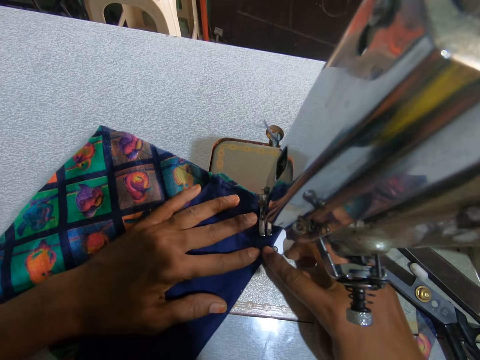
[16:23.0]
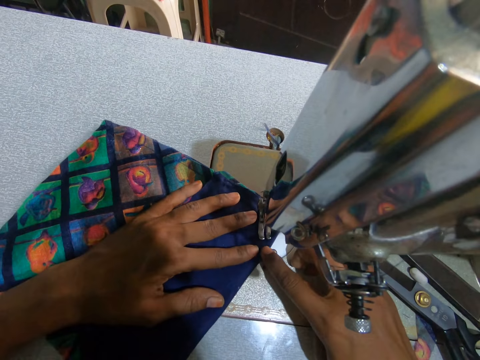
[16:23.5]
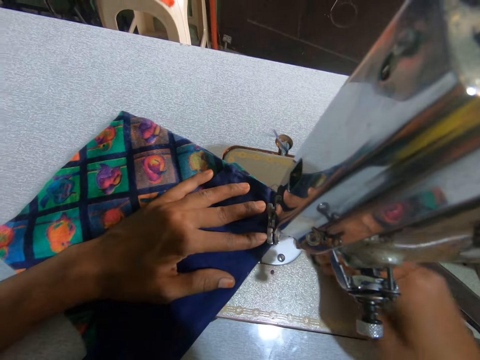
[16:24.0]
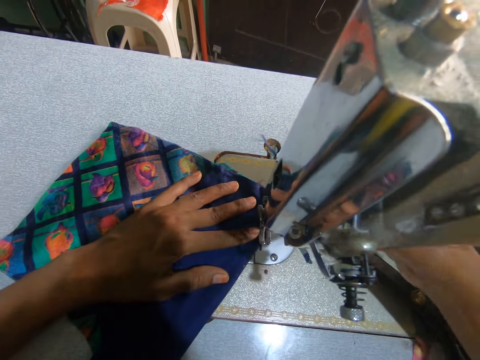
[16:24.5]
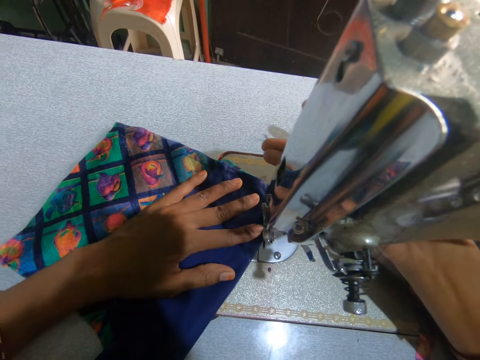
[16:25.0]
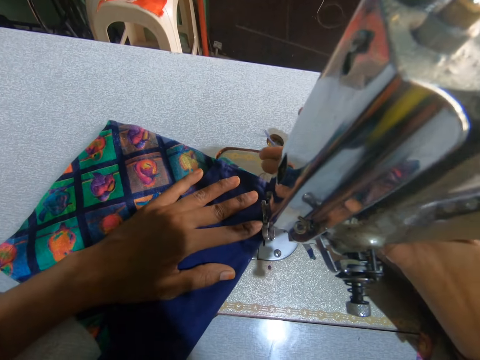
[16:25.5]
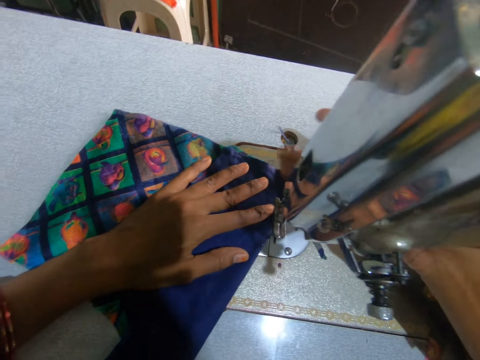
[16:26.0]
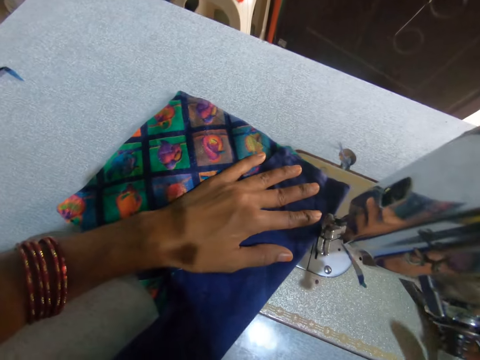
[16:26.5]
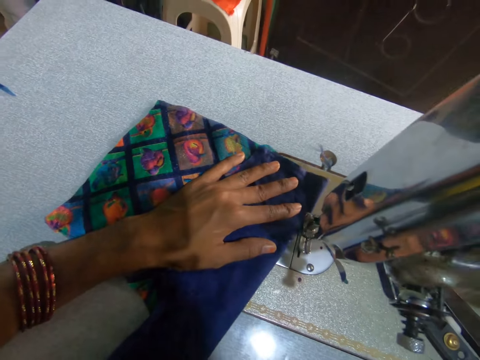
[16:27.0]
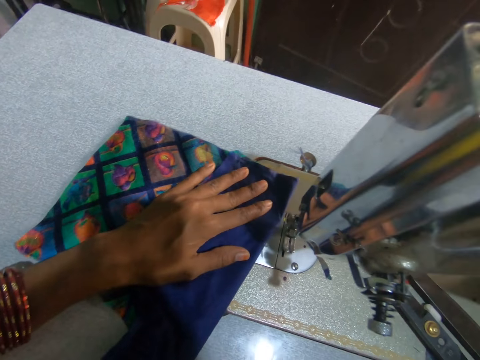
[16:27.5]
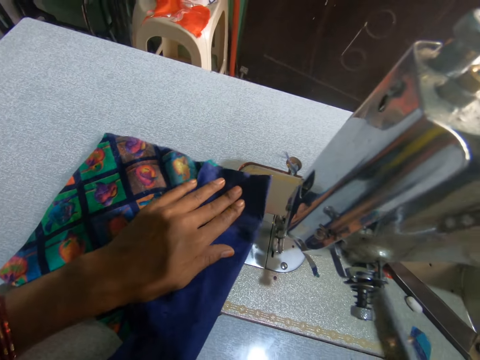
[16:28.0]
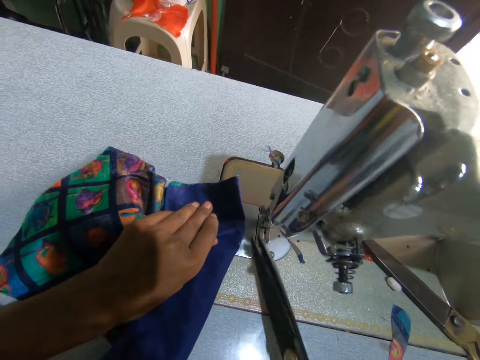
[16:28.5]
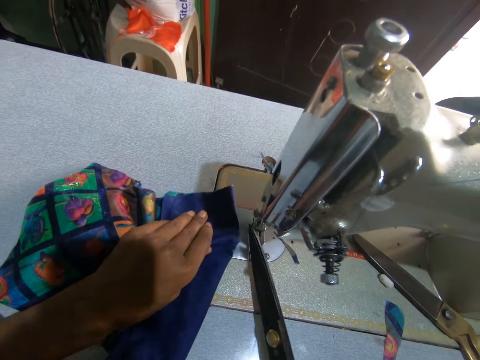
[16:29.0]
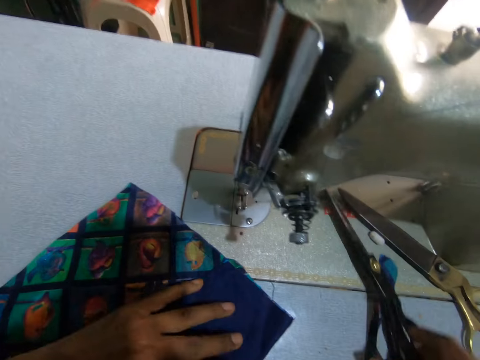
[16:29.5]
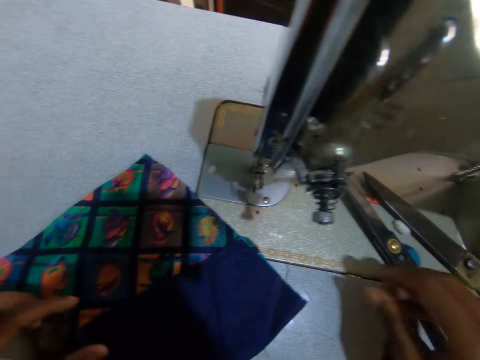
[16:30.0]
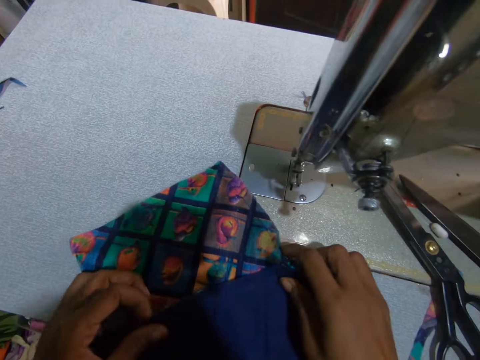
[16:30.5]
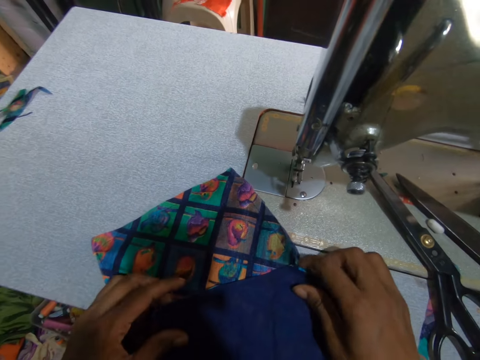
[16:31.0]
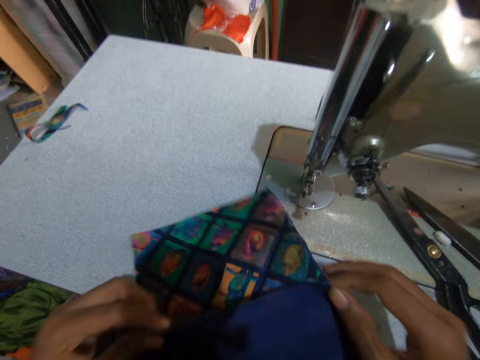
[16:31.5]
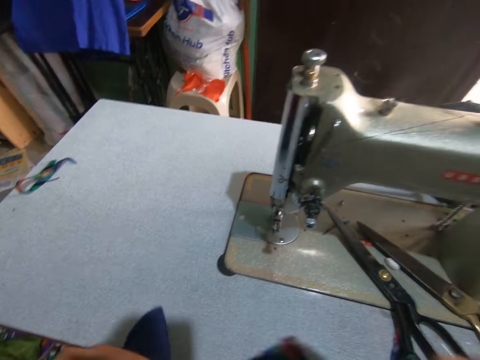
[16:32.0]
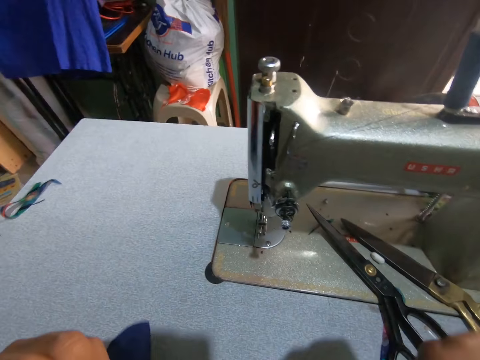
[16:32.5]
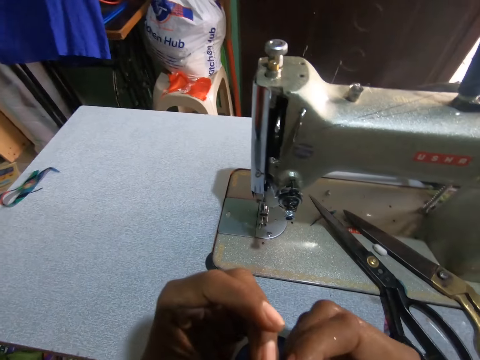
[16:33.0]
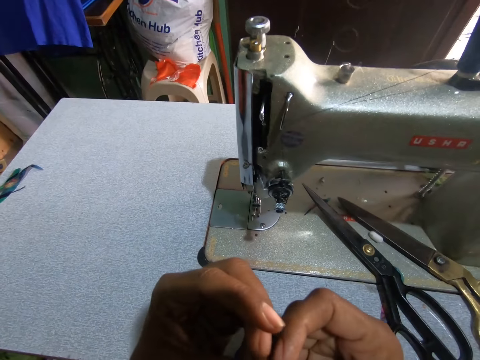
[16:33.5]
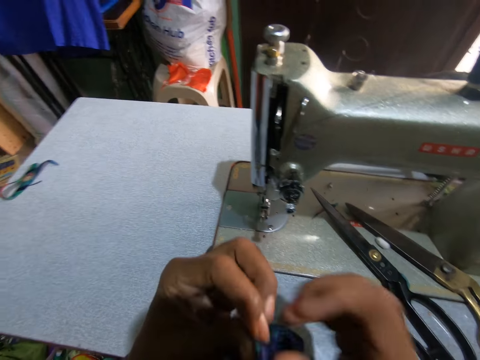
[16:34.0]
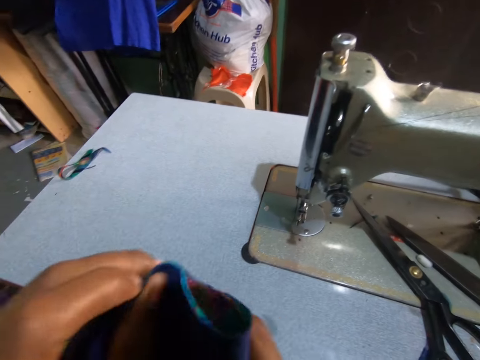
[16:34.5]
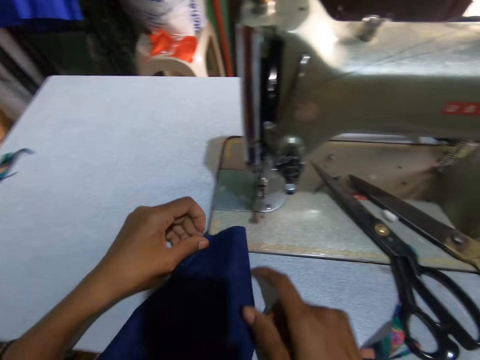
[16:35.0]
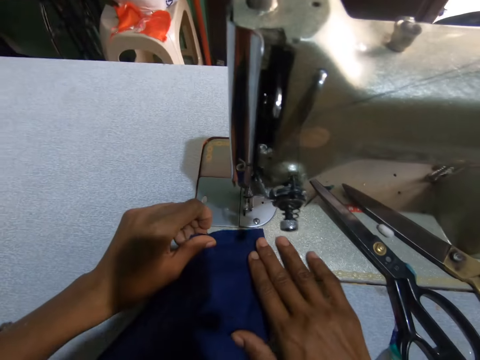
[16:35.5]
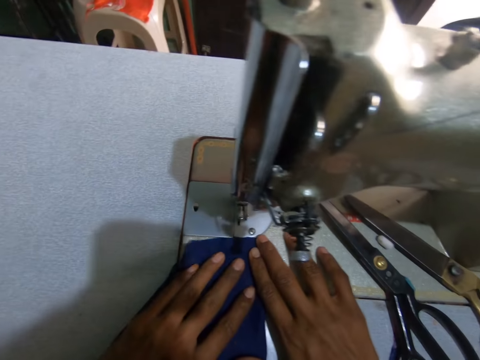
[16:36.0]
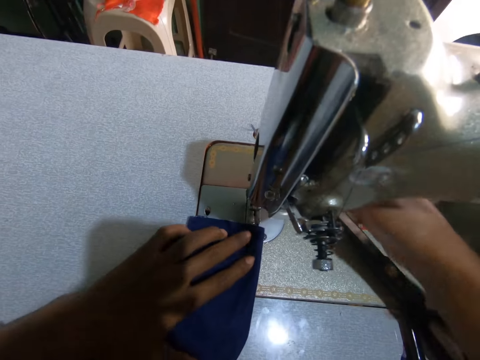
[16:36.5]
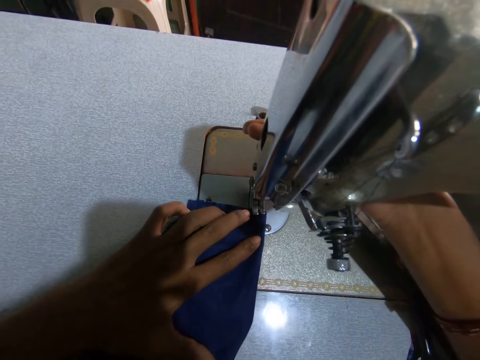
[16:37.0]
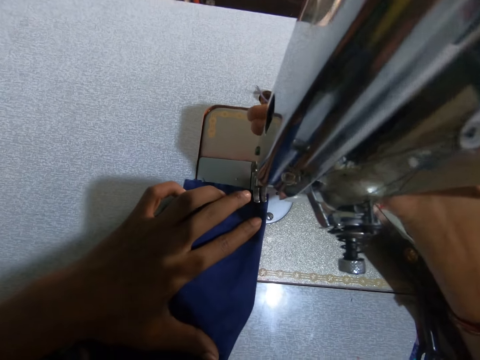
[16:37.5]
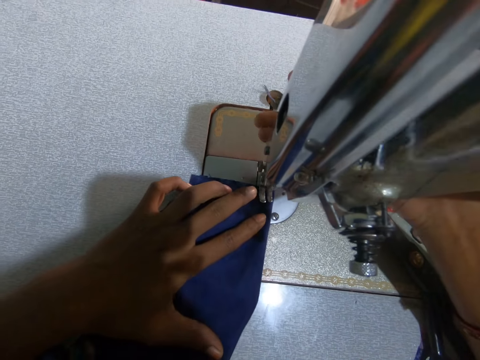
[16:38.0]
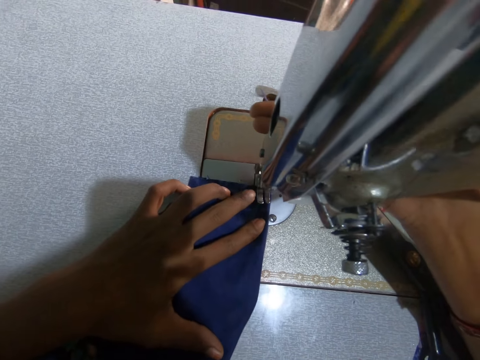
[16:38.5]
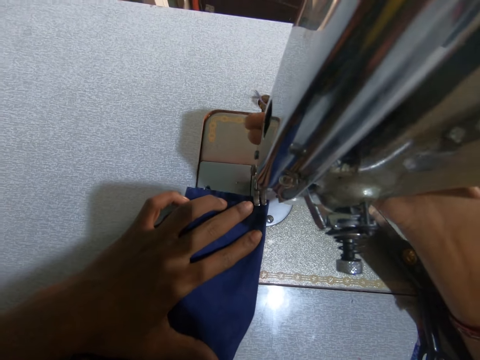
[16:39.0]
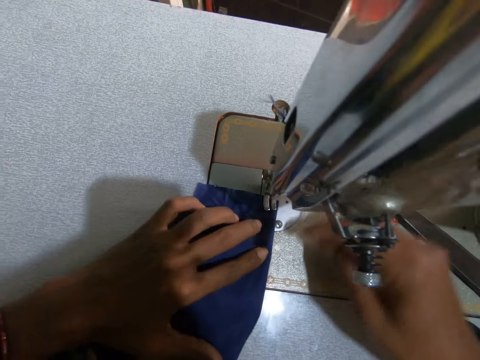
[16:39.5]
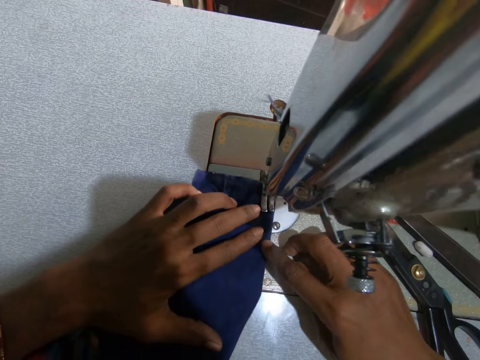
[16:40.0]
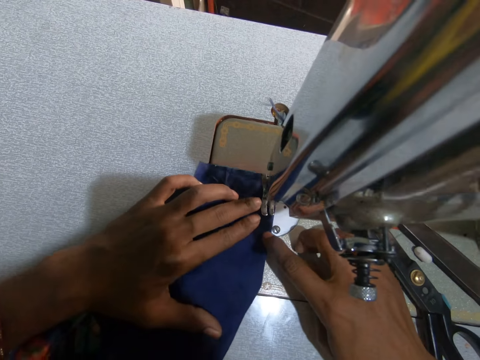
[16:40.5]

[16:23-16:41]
The camera wearer adjusts the sewing machine. They position the needle on the fabric. They pick up the pair of scissors, cut the sewing thread, adjust the piece of cloth, place the pair of scissors on the sewing machine, and pick up the piece of cloth. They fold the fabric. They adjust the piece of cloth and place the piece of cloth on the sewing machine. They move the fabric to the needle and position the needle on the fabric. They adjust the sewing machine and sew the piece of cloth.

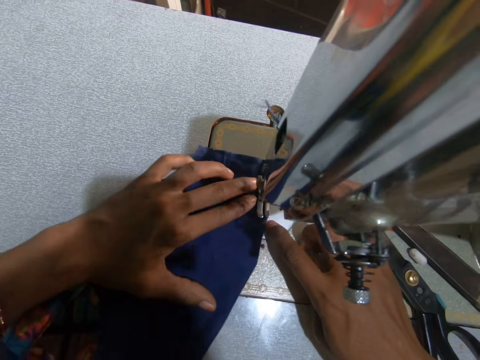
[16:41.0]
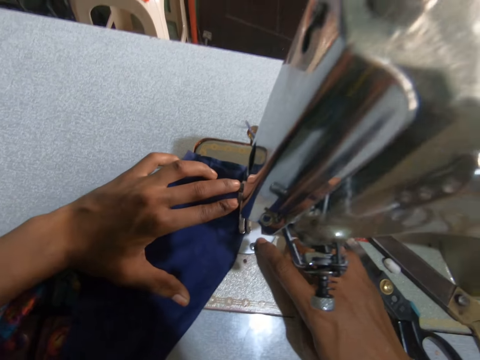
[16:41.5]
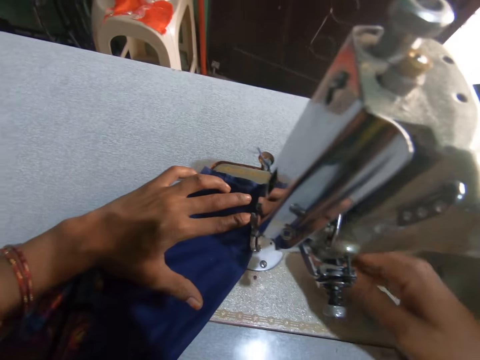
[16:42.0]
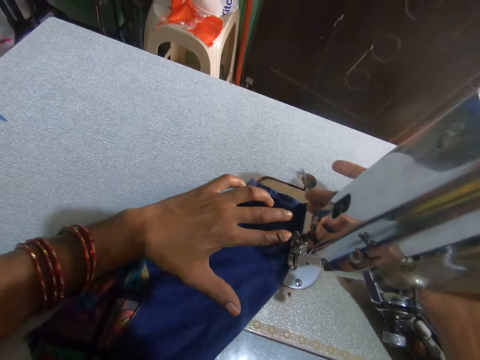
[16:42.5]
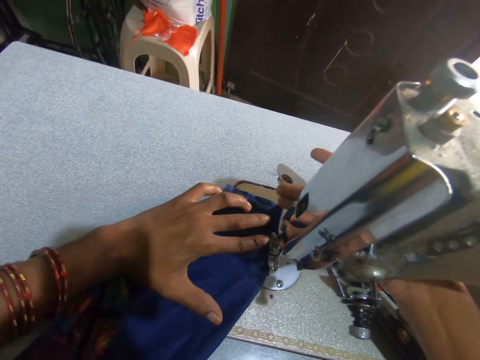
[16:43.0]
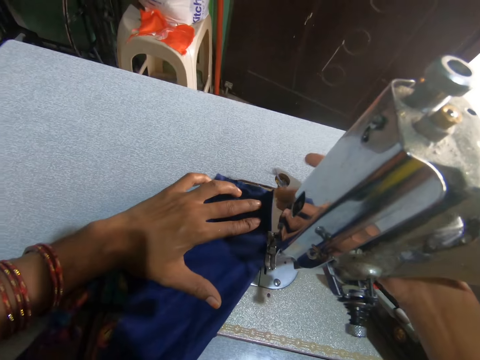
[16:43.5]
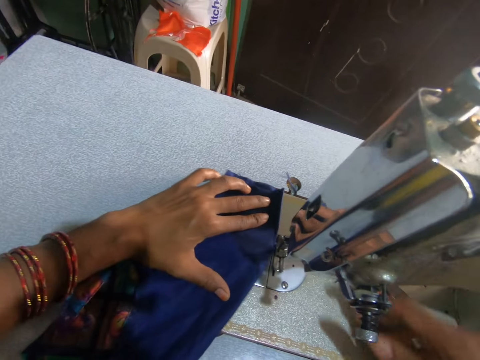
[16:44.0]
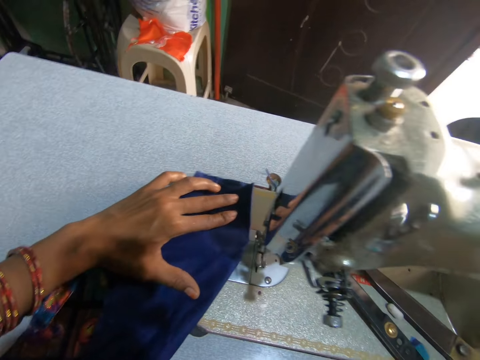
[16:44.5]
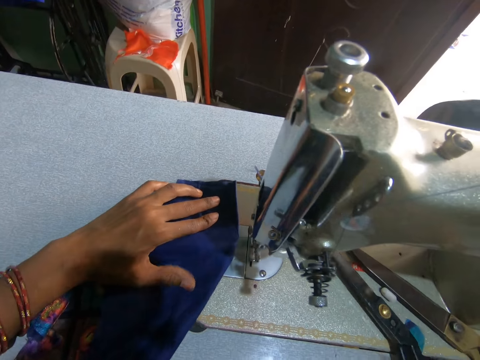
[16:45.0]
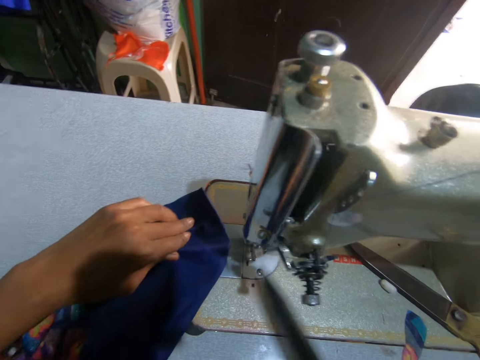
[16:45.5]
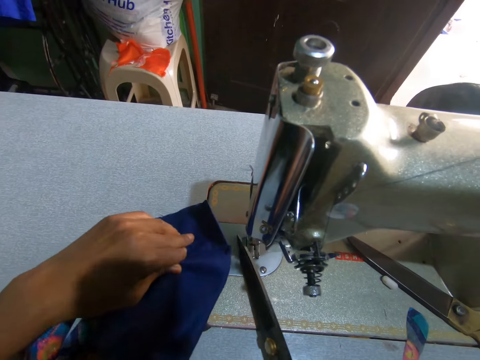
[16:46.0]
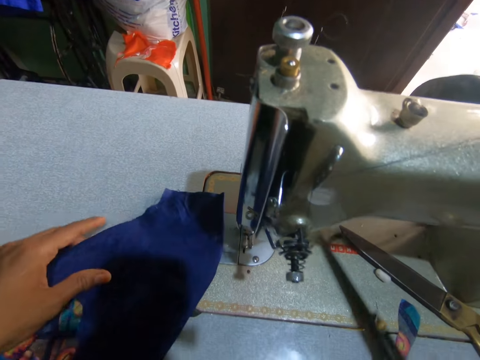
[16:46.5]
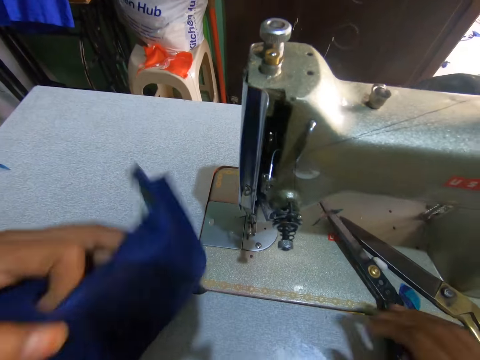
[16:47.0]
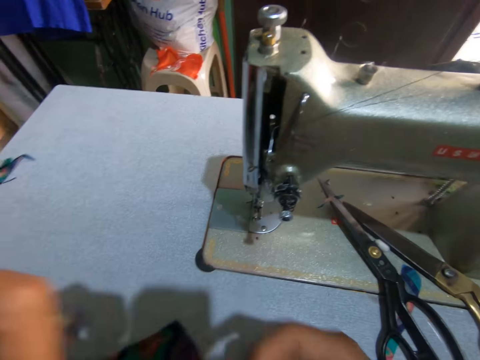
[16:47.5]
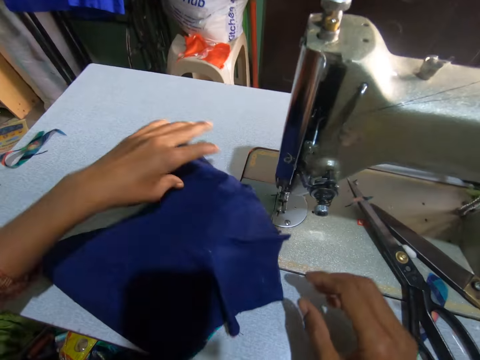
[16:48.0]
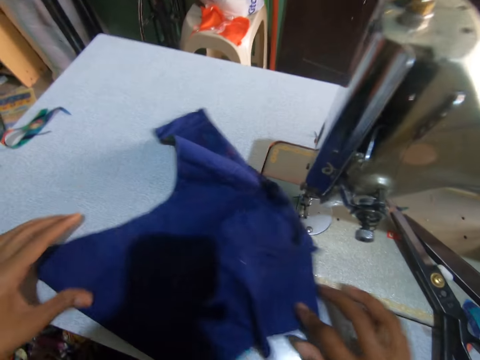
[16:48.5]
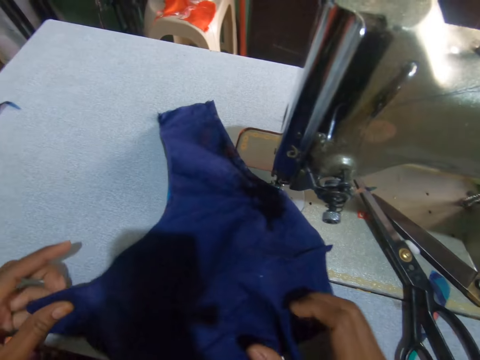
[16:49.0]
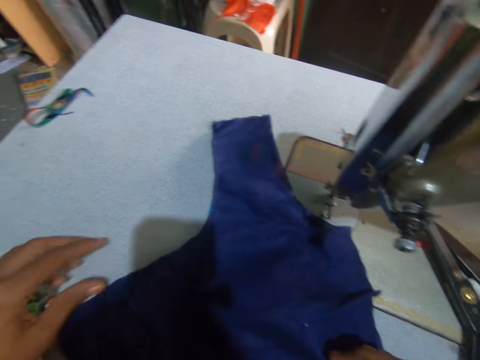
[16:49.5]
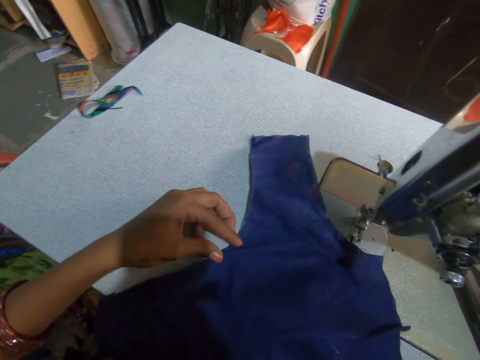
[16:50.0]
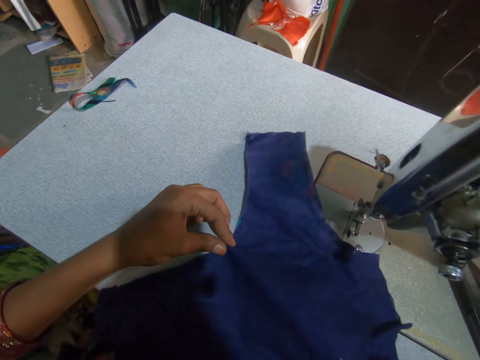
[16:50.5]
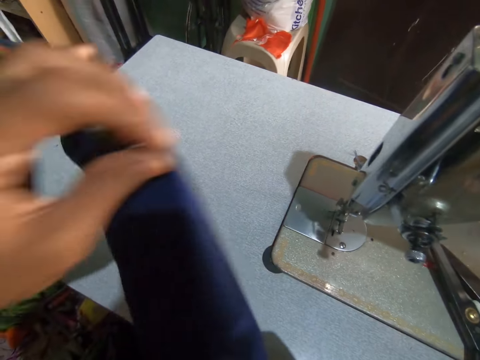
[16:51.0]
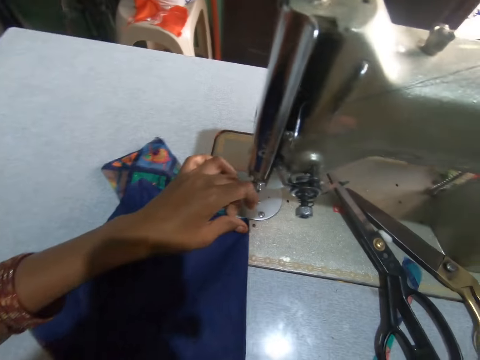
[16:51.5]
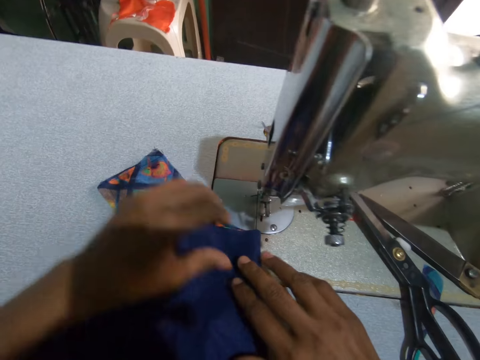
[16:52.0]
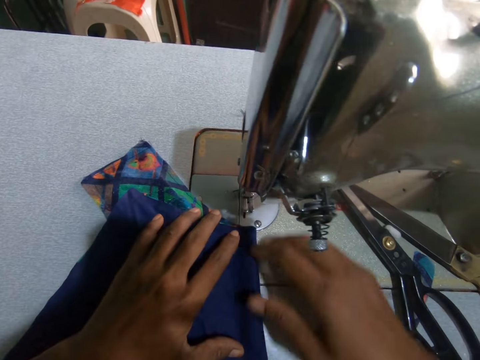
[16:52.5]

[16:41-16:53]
The camera wearer positions the needle on the fabric. They adjust the sewing machine, pick up the pair of scissors, and cut the sewing thread. They cut the fabric. They place the scissors on the sewing machine and pick up the piece of cloth. They move the fabric on the table. They place the piece of cloth on the sewing machine, adjust the piece of cloth, and fold the piece of cloth. They move the fabric to the needle. They adjust the piece of cloth.
